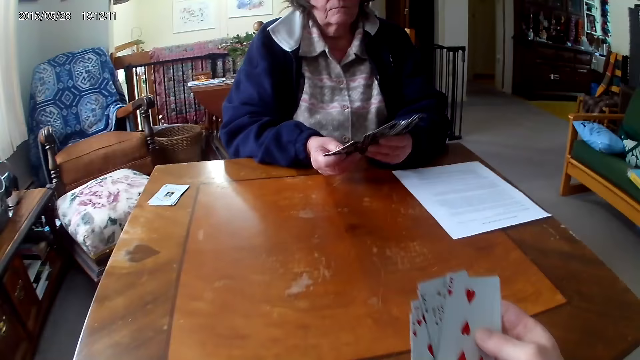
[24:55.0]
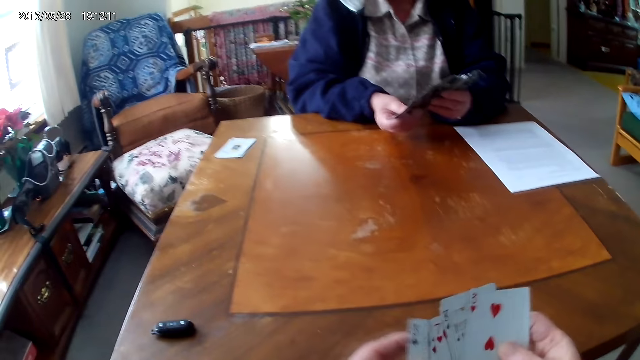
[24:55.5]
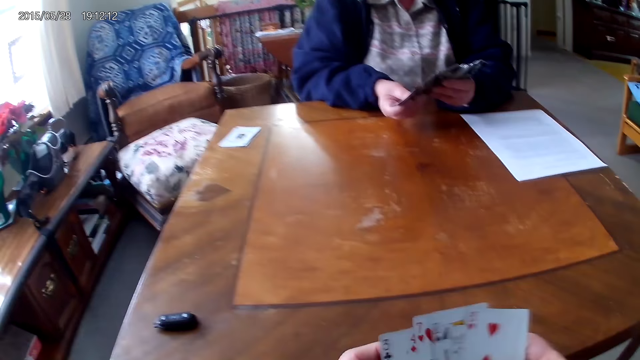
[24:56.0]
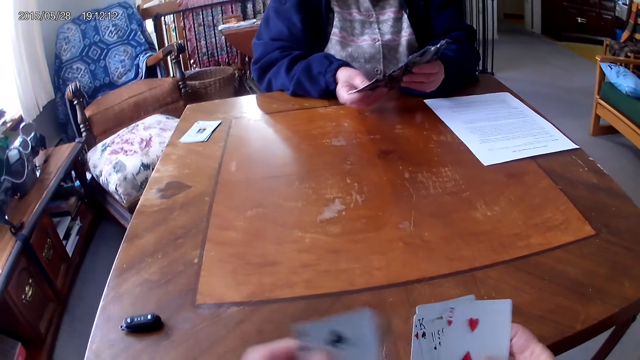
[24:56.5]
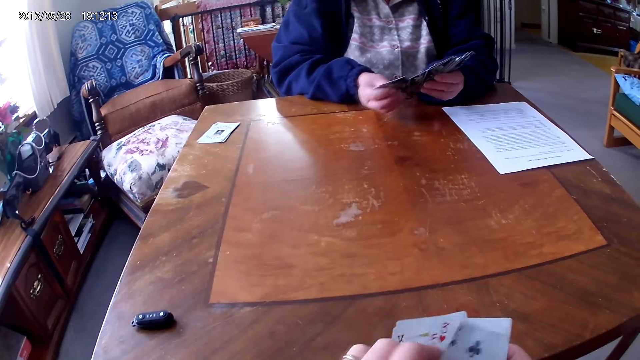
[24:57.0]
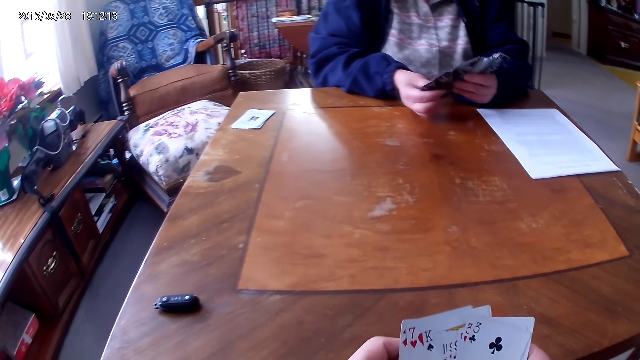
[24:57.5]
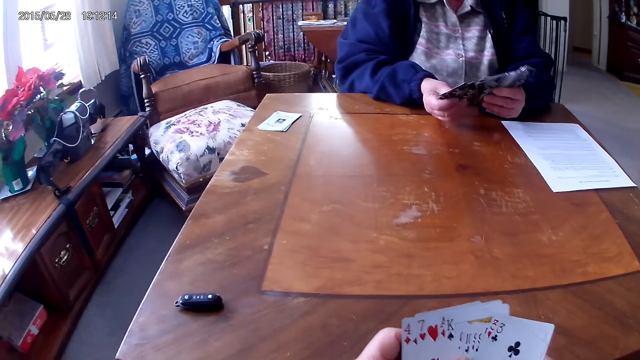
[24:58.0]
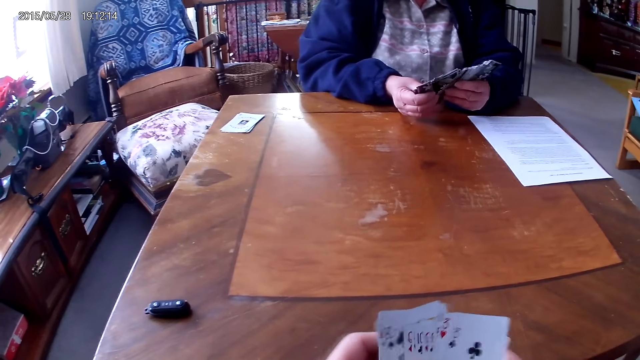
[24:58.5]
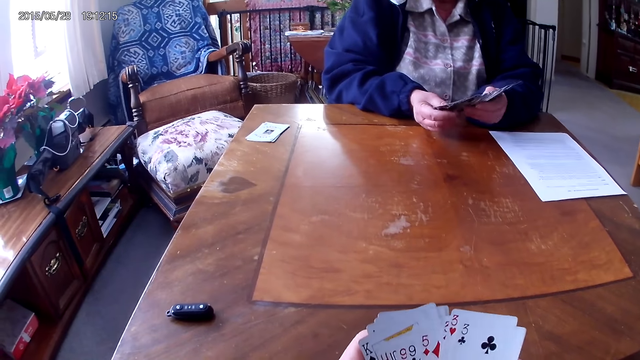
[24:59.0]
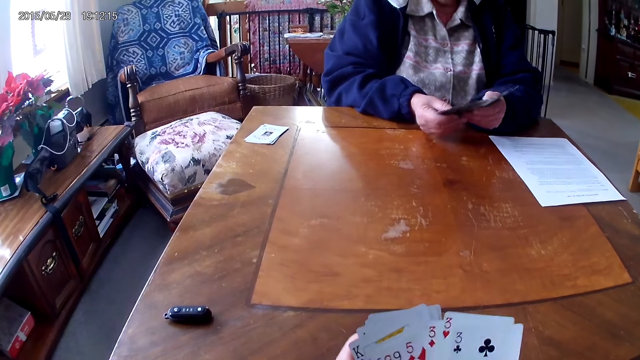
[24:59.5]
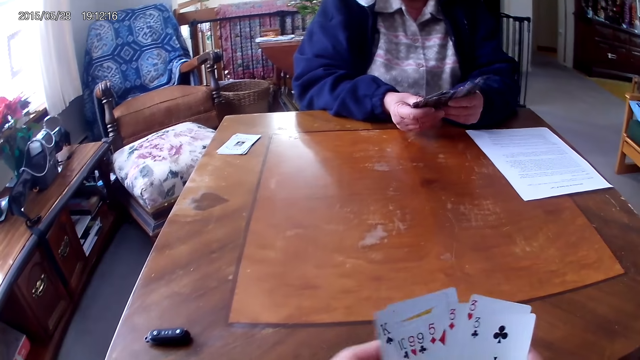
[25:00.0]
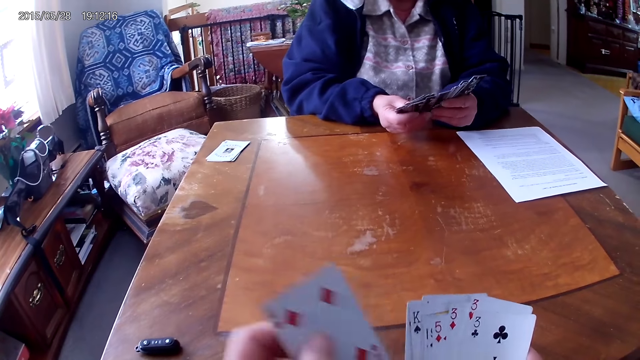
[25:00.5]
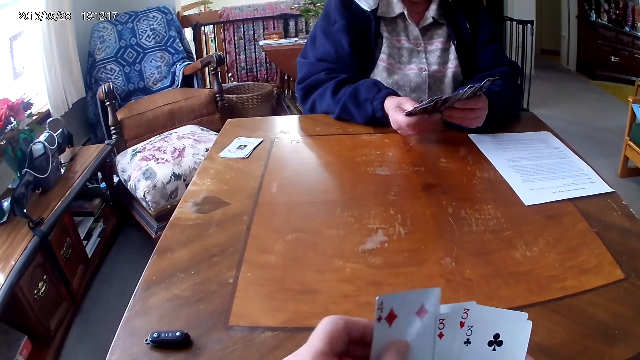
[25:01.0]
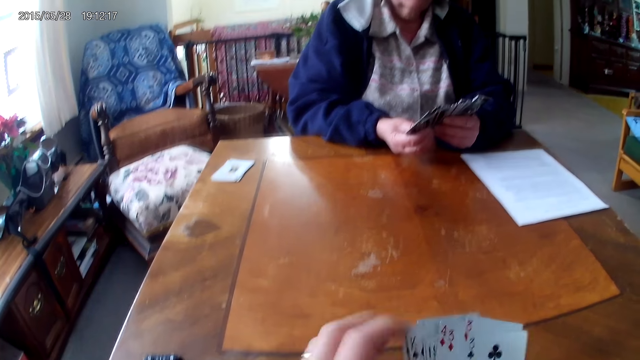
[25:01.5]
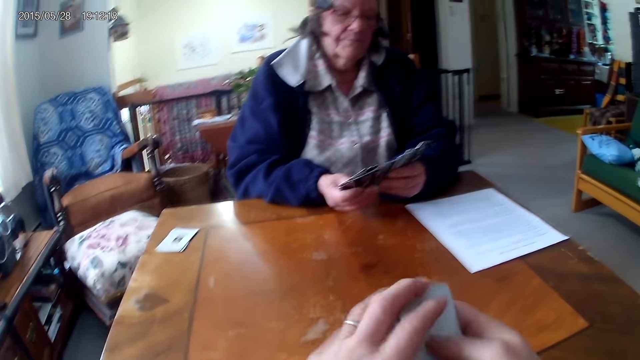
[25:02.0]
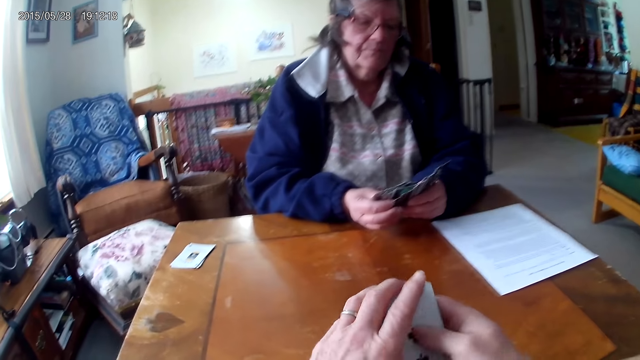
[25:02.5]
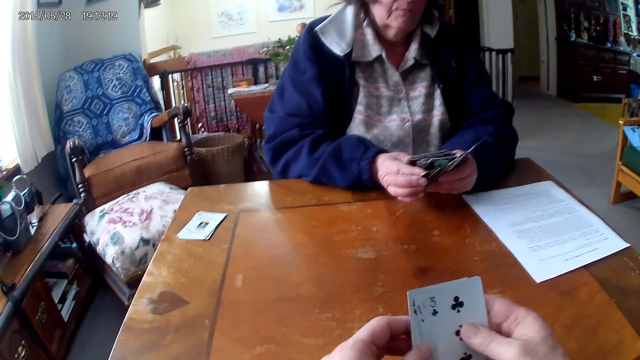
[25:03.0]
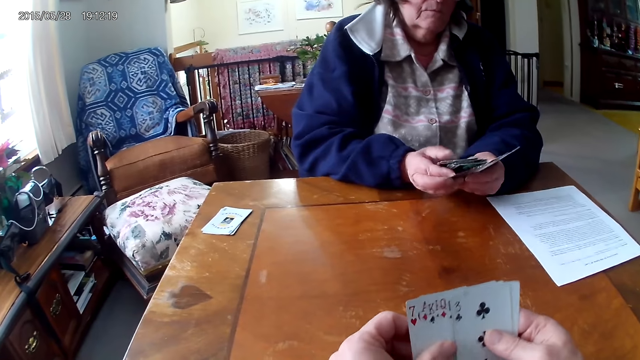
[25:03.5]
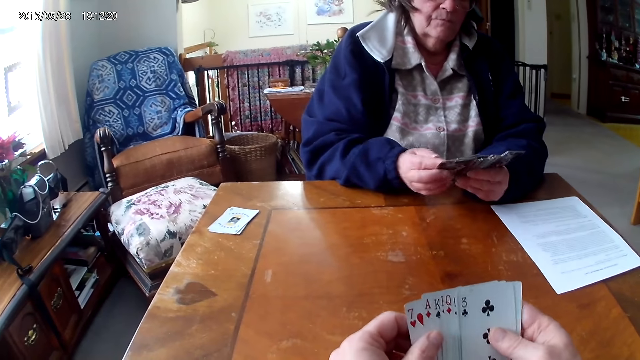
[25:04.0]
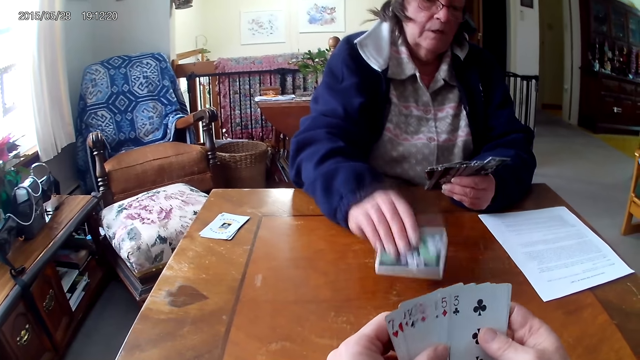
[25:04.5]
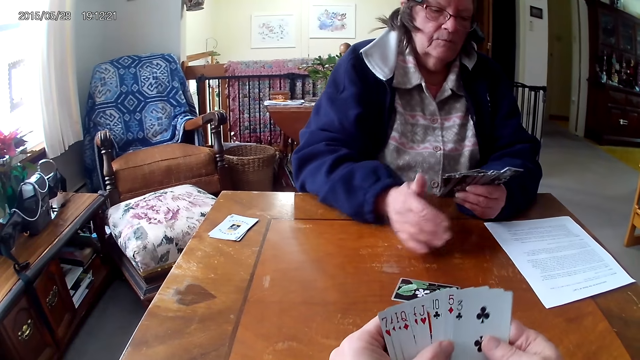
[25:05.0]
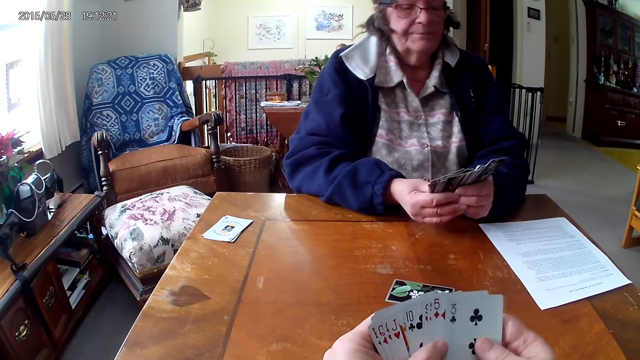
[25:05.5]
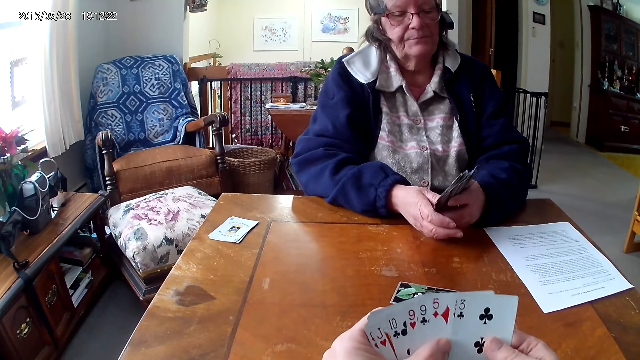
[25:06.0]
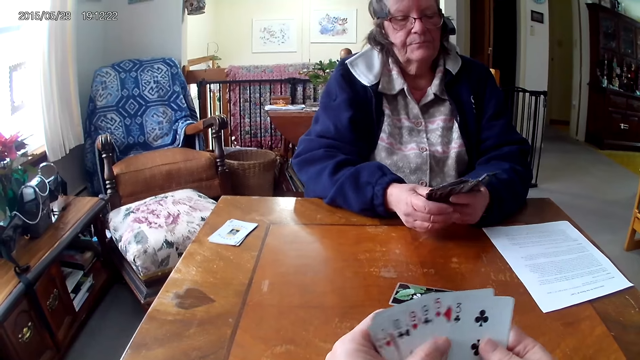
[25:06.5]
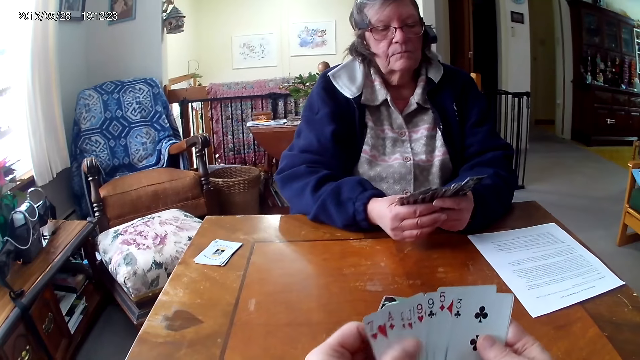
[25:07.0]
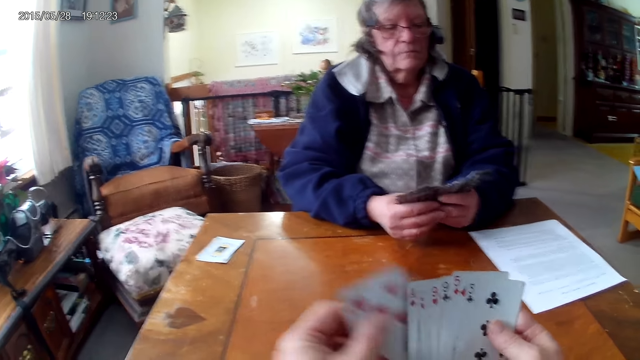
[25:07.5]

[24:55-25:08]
The camera wearer and a man arrange cards in their hands. The camera wearer puts one card on the table. The man drops the card on the table.

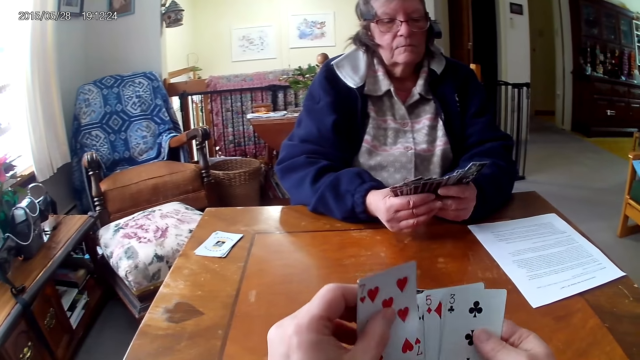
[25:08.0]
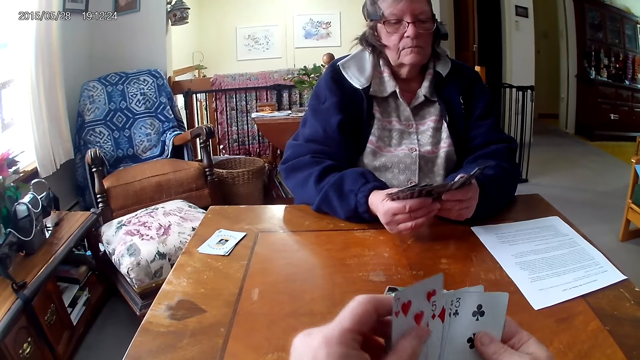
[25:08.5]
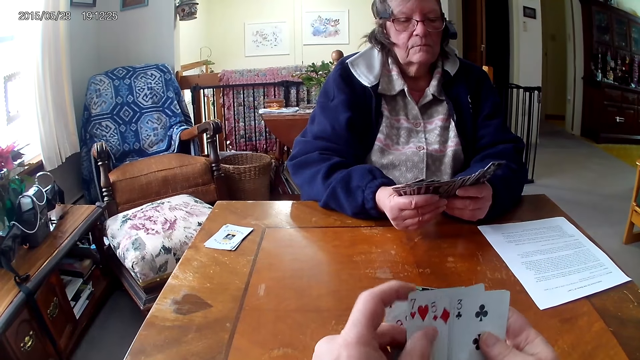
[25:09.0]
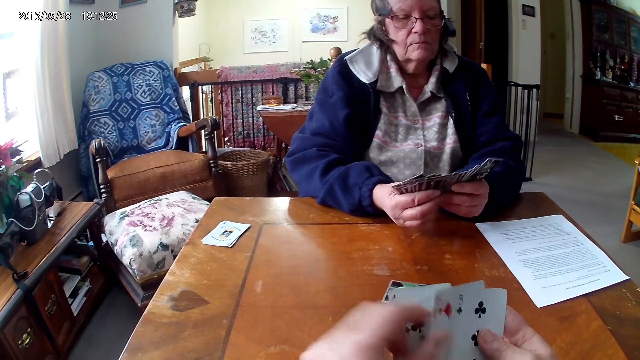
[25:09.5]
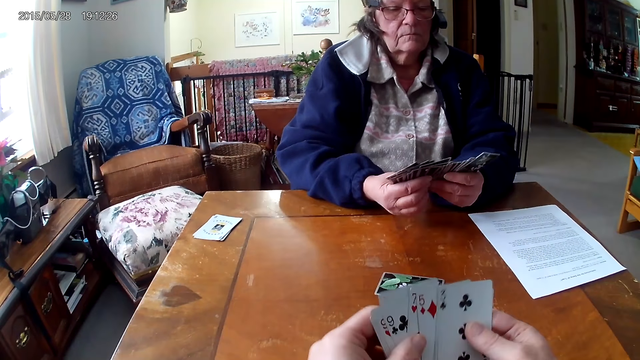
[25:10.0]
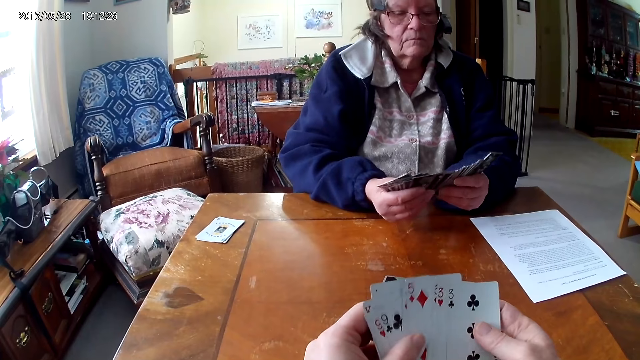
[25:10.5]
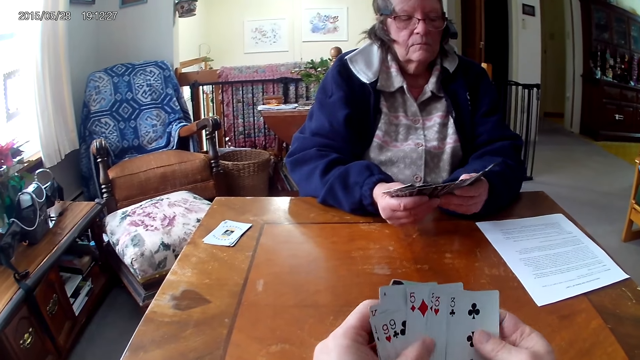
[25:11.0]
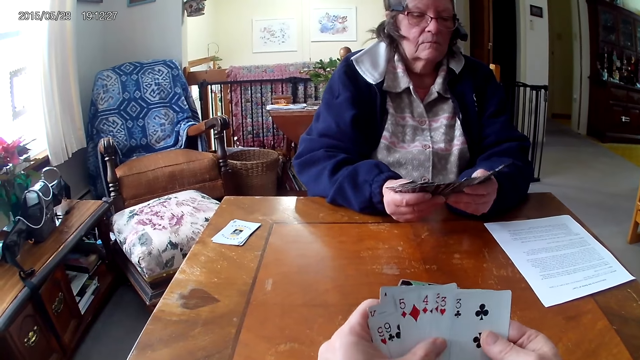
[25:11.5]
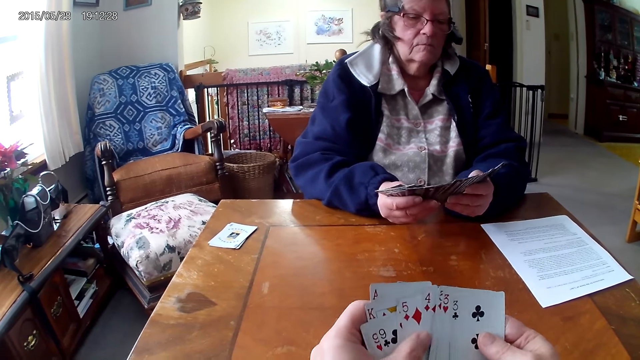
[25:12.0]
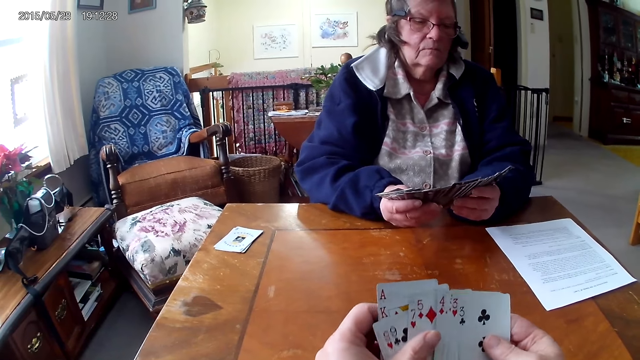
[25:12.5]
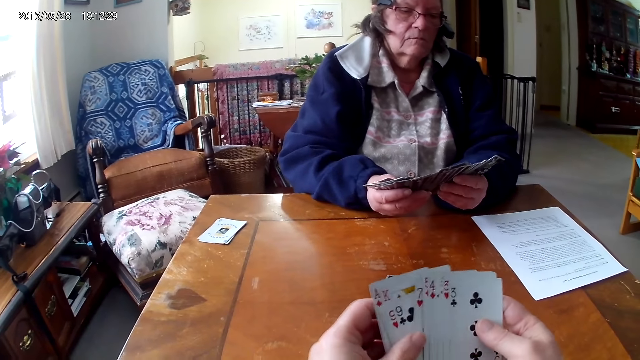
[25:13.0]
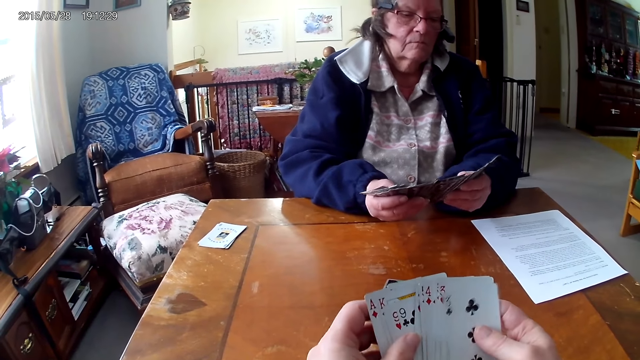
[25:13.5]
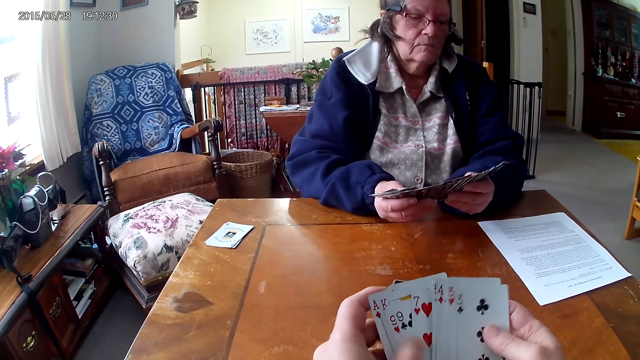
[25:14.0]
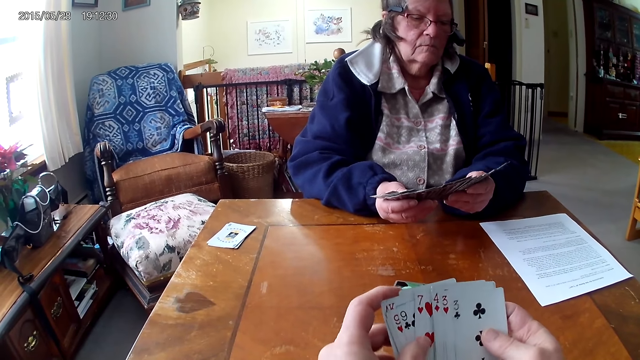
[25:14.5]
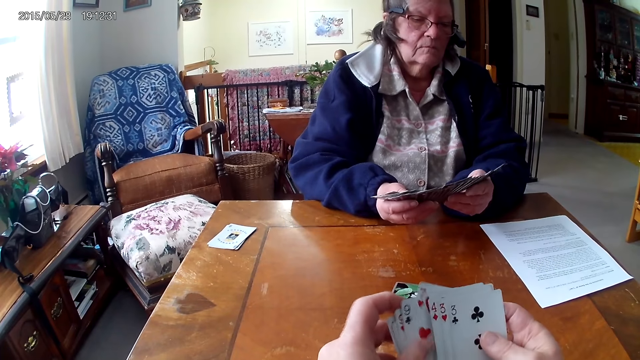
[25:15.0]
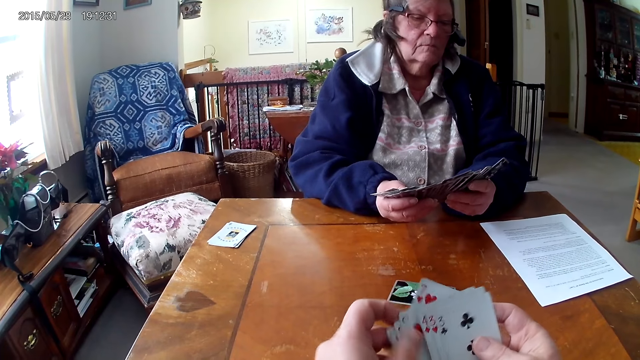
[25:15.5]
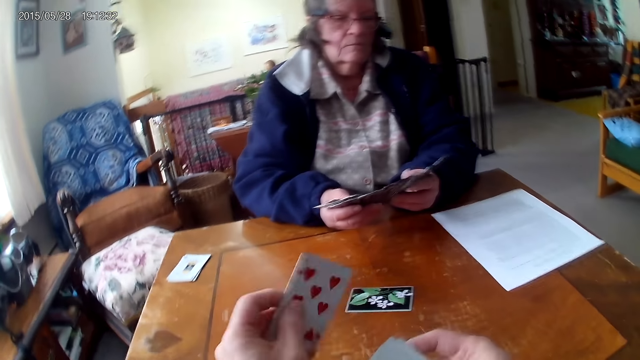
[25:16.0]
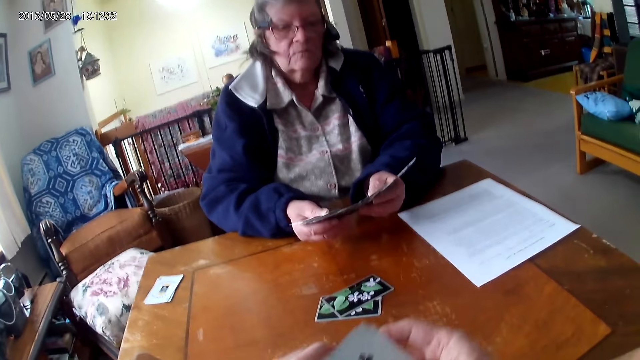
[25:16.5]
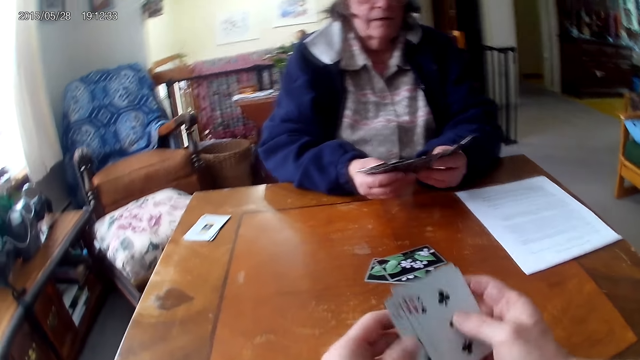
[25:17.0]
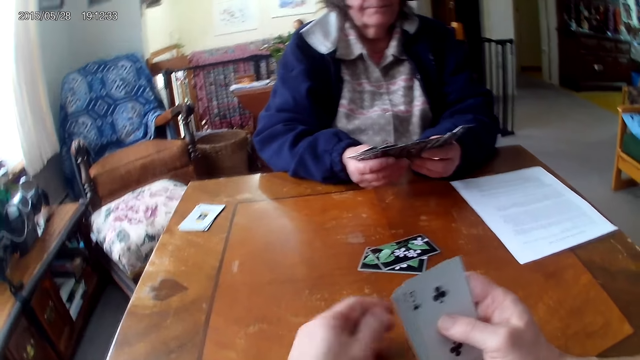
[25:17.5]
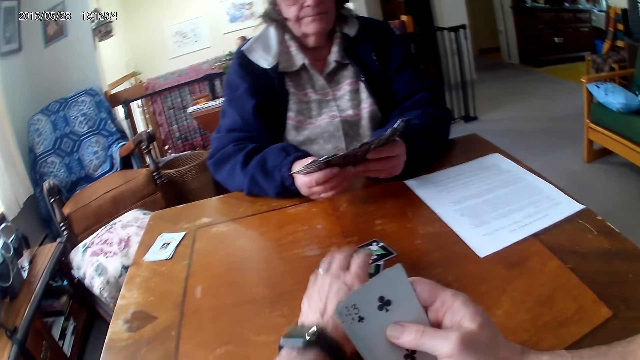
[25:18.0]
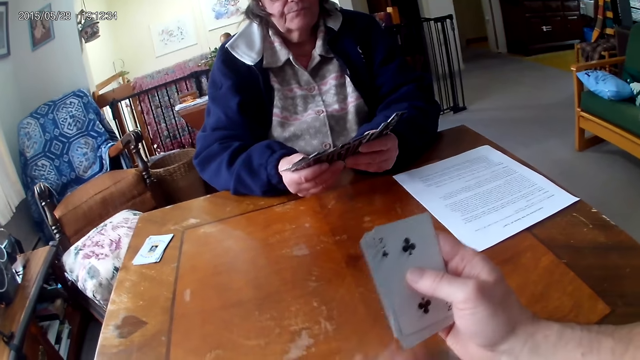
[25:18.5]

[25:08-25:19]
The camera wearer and a man arrange cards in their hands. The man aligns the card on the hands. The camera wearer drops the card on the table. The man puts one card on the table.
